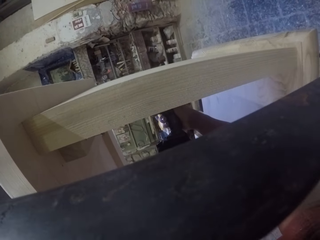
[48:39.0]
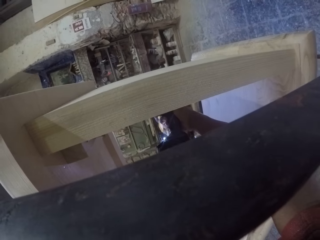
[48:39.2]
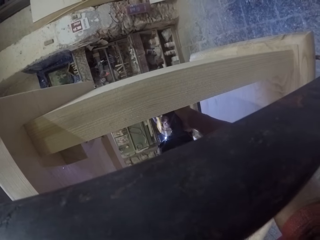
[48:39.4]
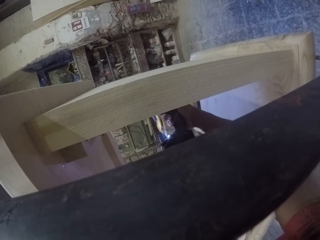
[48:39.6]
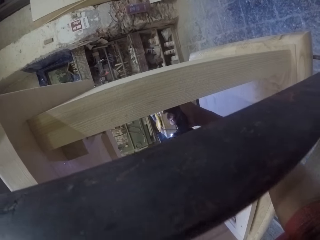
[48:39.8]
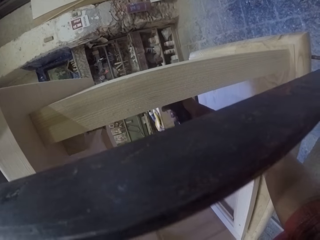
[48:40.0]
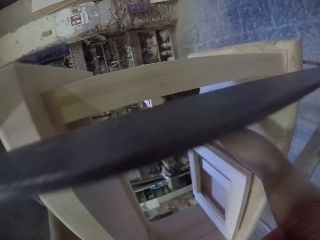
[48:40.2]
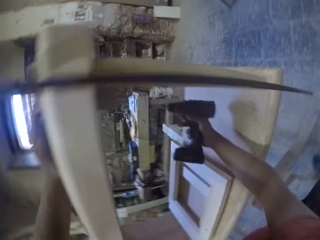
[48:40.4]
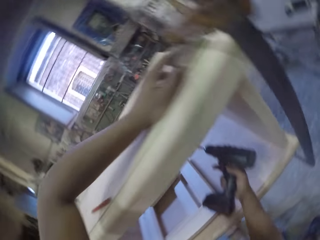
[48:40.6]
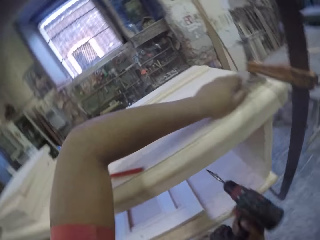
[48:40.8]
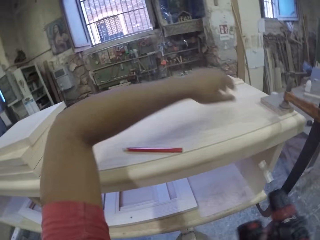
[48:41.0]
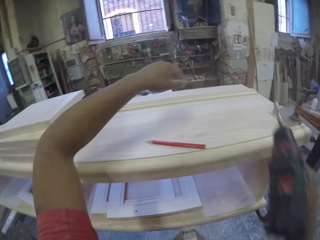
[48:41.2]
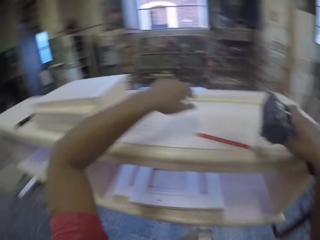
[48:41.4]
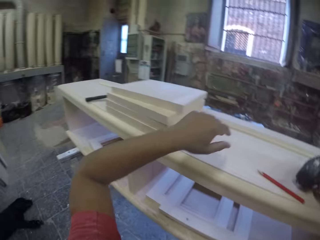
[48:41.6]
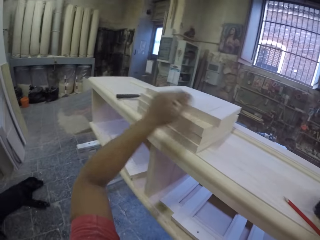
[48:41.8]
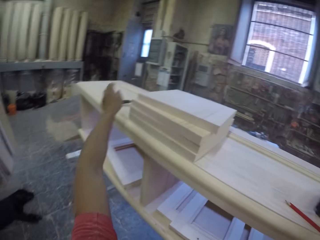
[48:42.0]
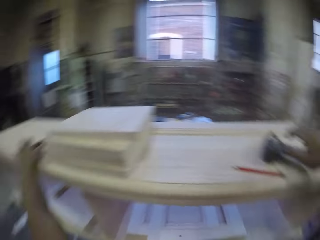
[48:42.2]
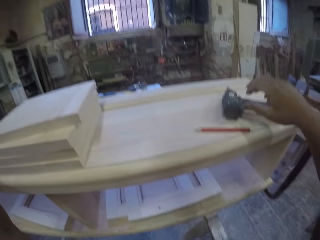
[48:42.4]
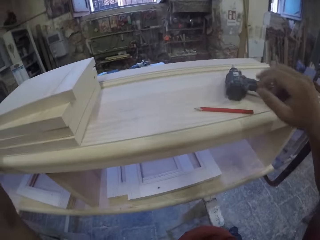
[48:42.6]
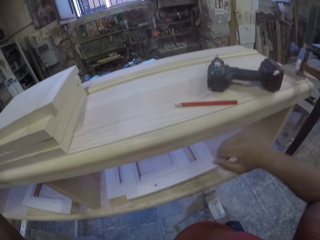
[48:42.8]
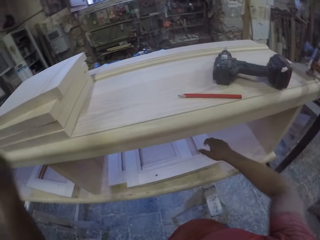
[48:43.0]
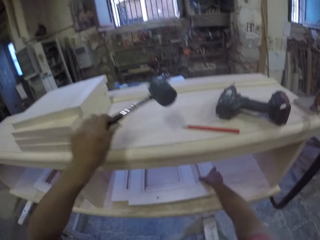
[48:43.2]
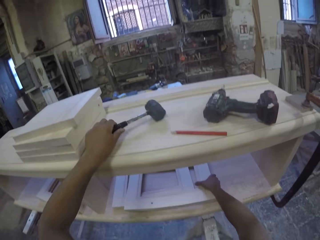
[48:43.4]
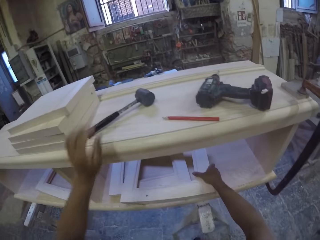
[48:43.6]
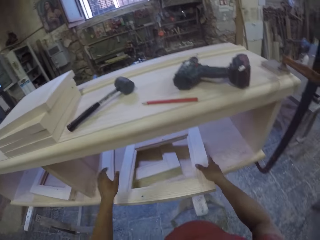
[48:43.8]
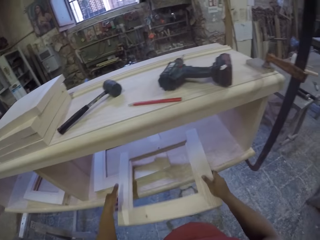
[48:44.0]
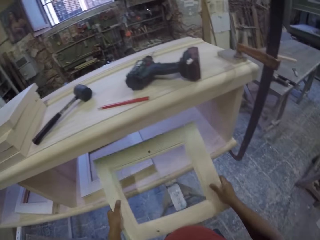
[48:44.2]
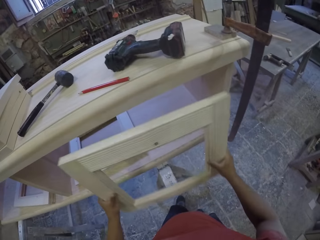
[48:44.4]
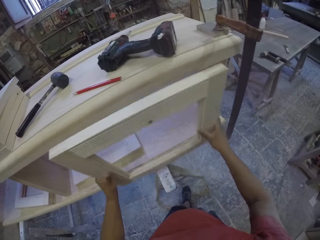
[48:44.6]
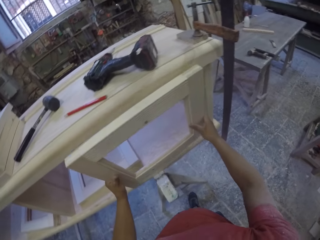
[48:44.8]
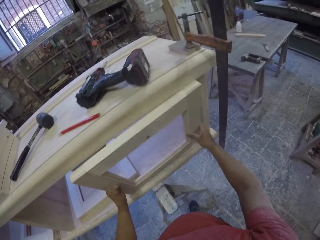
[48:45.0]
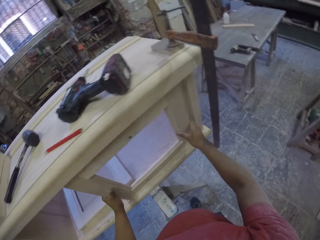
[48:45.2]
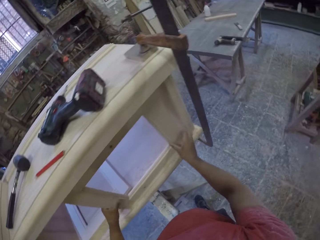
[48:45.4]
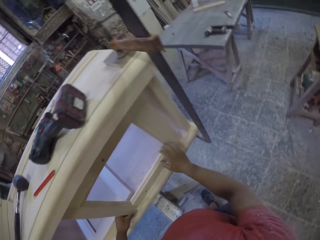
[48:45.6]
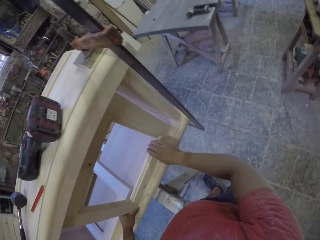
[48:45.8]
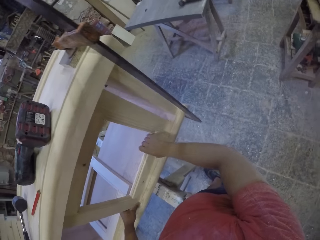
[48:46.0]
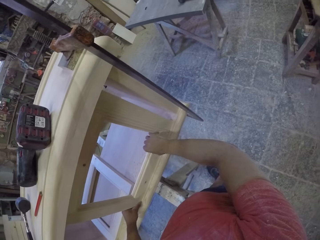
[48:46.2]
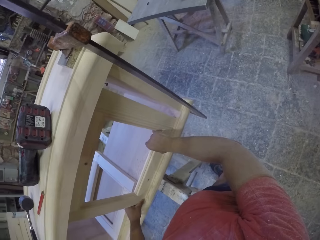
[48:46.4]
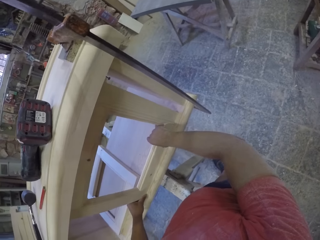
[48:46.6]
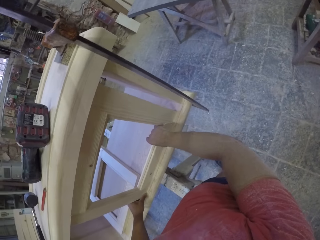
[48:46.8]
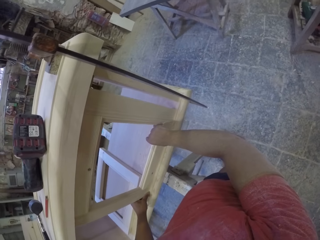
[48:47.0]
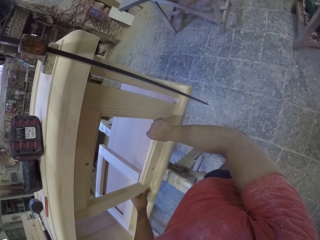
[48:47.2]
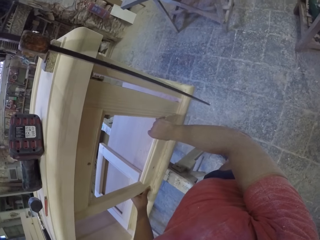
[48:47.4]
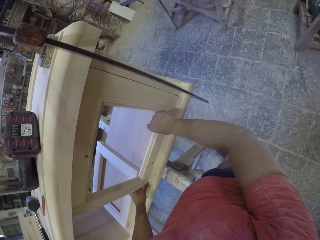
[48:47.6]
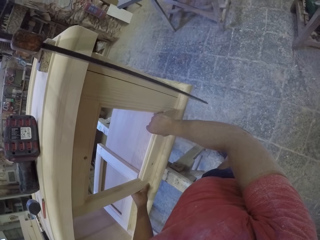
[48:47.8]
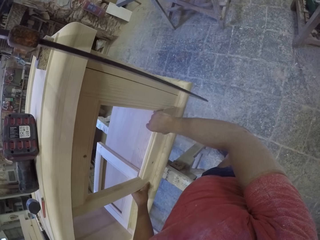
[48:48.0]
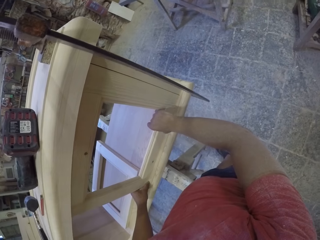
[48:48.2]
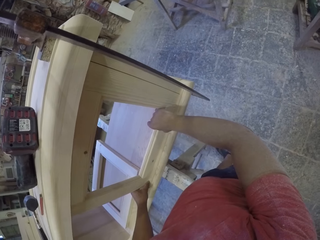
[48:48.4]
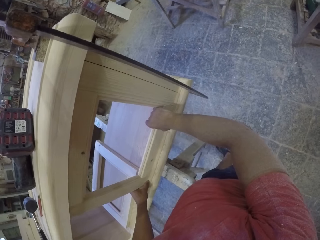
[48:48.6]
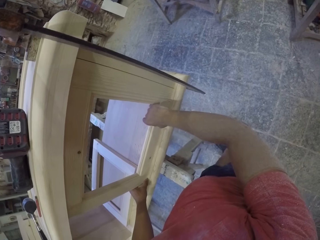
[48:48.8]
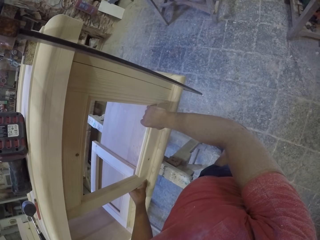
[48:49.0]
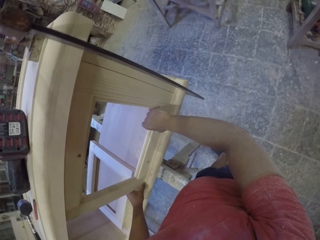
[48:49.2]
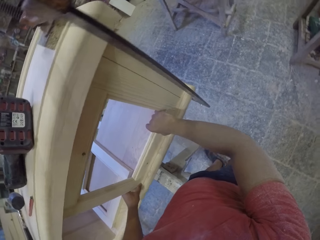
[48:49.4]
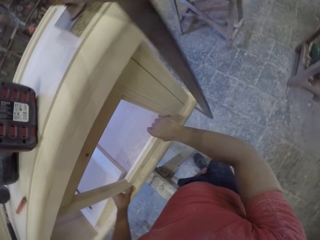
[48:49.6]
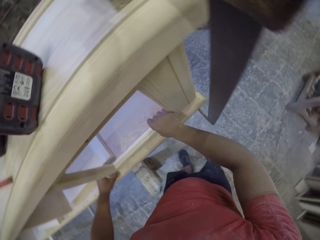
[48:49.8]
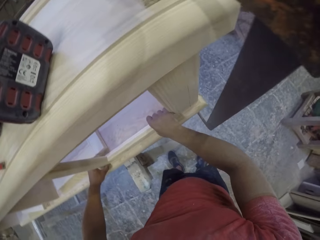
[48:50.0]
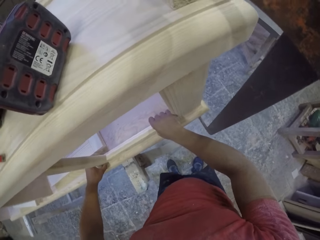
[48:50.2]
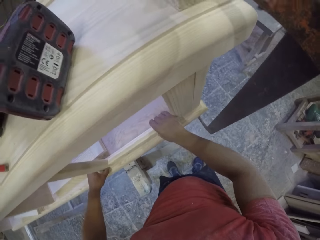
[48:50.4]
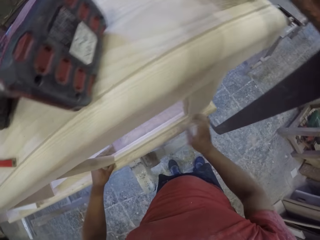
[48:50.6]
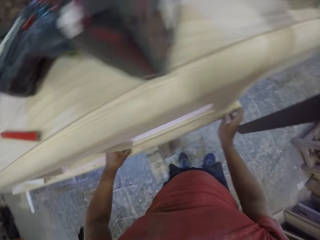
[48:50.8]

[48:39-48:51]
The camera wearer puts the drill on top of the furniture. They grab a hammer and drop the hammer on the drawer. They grab a piece of wood and fit the piece of wood on the furniture.

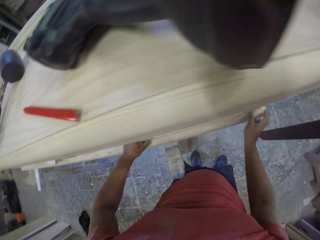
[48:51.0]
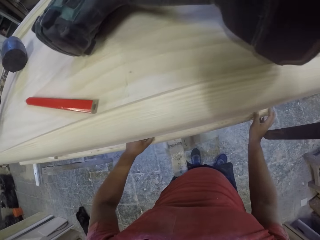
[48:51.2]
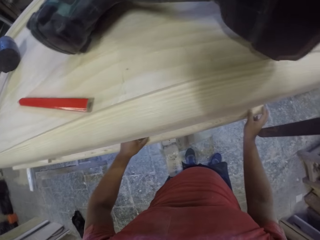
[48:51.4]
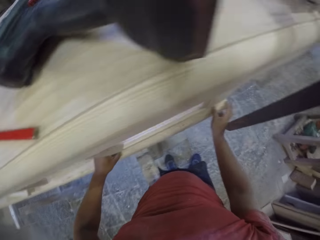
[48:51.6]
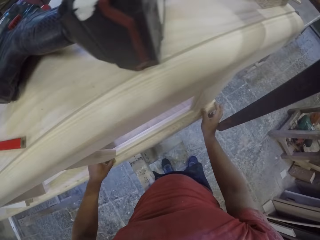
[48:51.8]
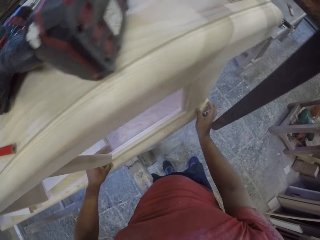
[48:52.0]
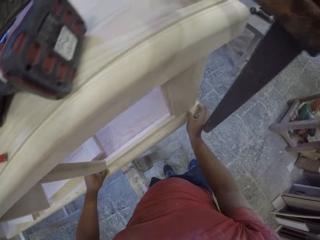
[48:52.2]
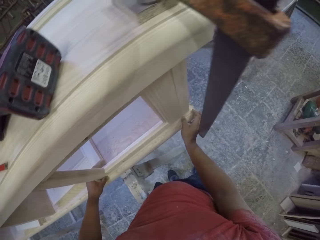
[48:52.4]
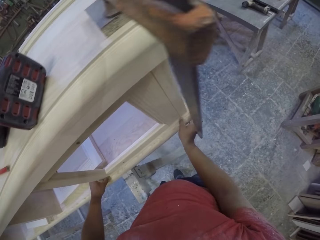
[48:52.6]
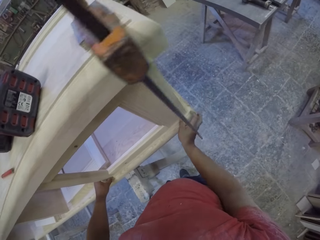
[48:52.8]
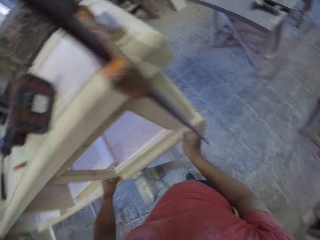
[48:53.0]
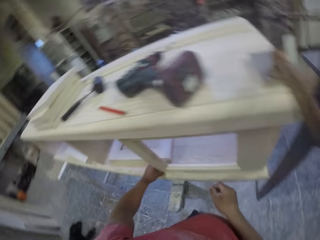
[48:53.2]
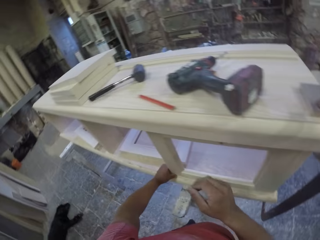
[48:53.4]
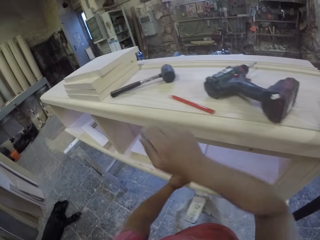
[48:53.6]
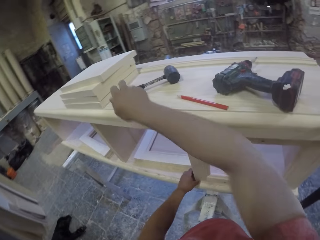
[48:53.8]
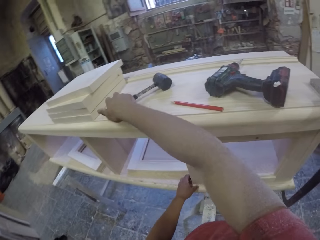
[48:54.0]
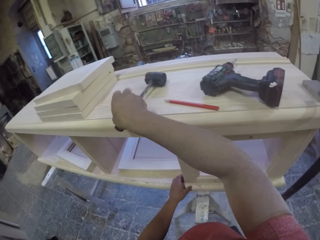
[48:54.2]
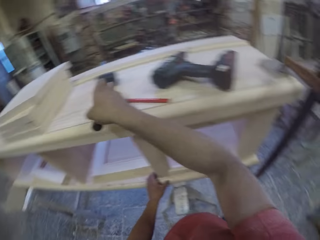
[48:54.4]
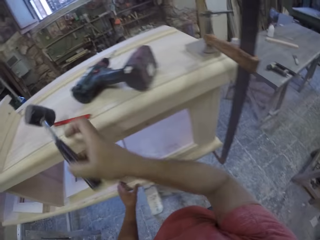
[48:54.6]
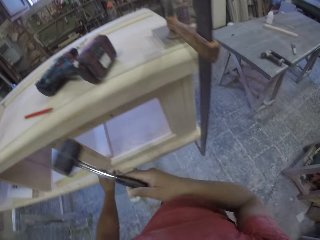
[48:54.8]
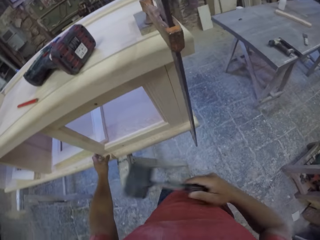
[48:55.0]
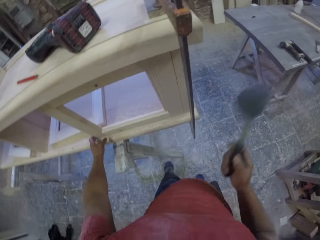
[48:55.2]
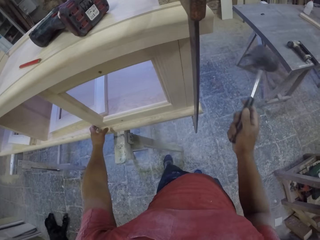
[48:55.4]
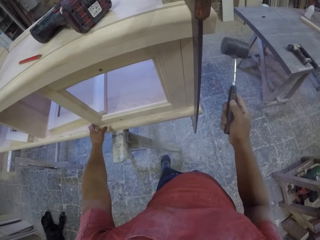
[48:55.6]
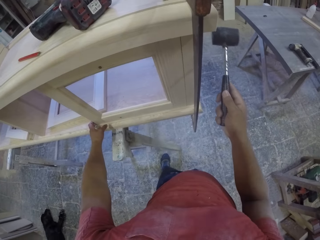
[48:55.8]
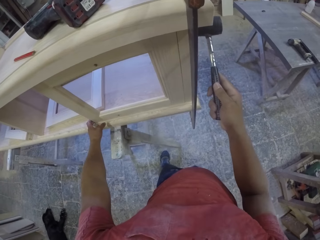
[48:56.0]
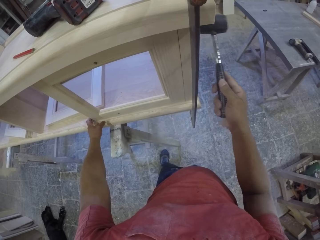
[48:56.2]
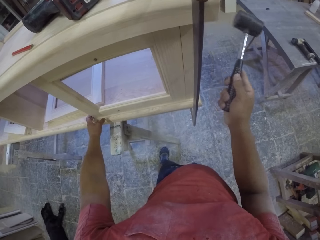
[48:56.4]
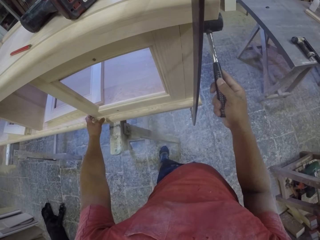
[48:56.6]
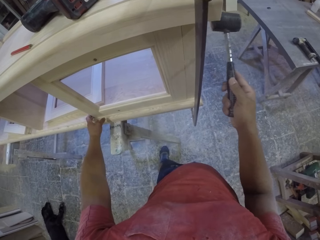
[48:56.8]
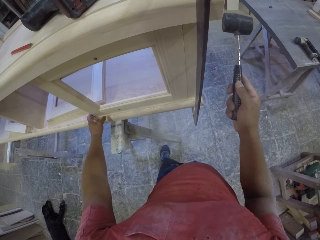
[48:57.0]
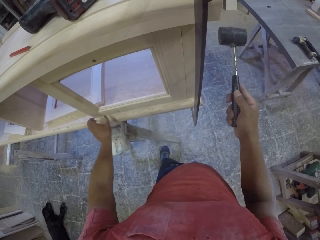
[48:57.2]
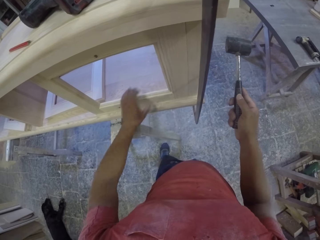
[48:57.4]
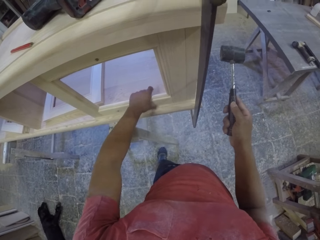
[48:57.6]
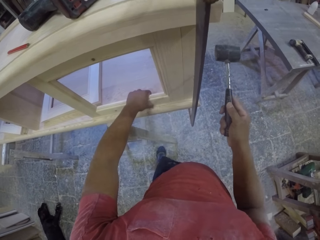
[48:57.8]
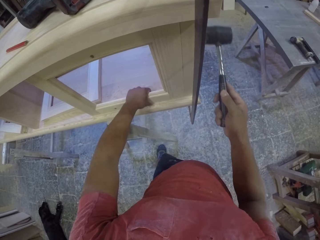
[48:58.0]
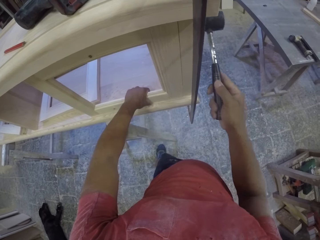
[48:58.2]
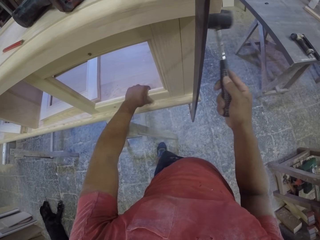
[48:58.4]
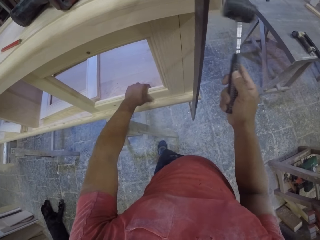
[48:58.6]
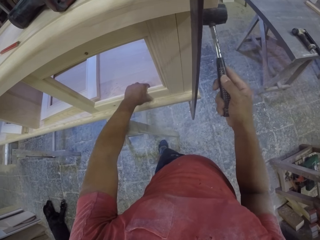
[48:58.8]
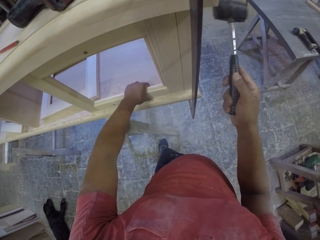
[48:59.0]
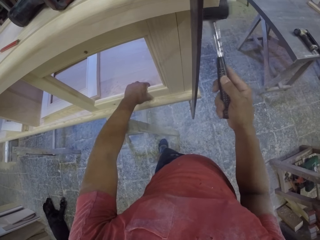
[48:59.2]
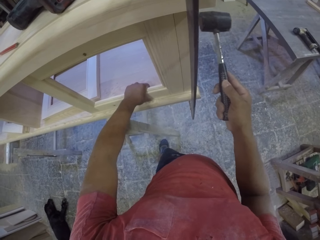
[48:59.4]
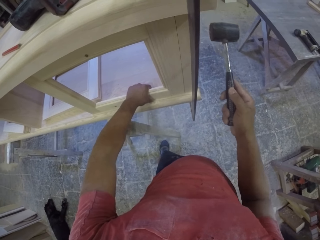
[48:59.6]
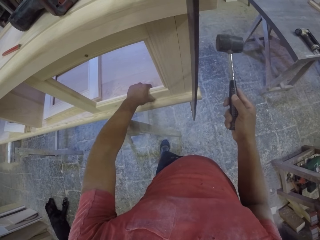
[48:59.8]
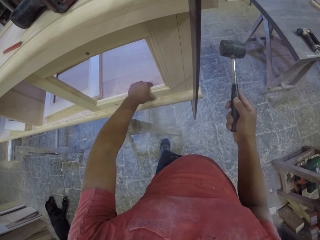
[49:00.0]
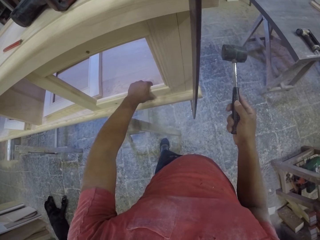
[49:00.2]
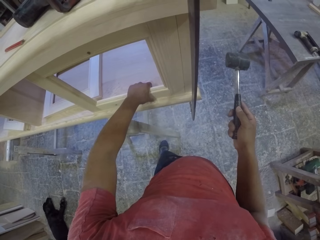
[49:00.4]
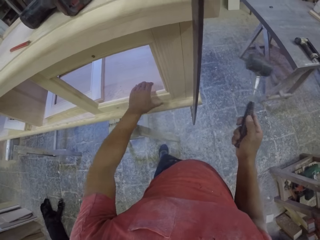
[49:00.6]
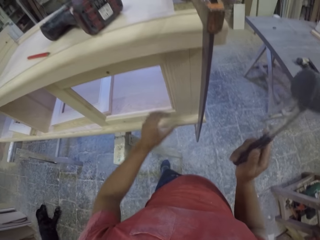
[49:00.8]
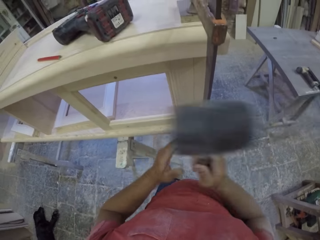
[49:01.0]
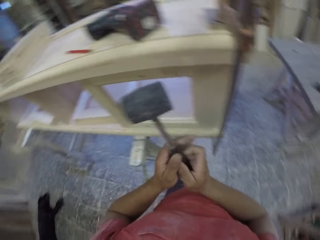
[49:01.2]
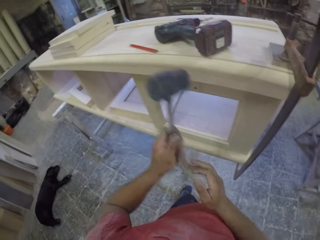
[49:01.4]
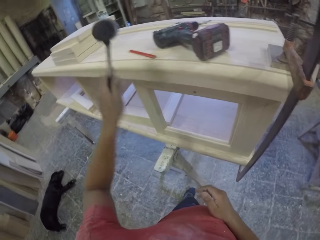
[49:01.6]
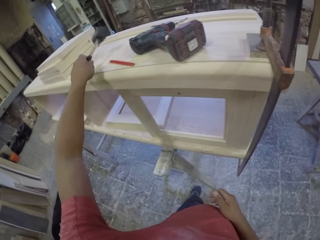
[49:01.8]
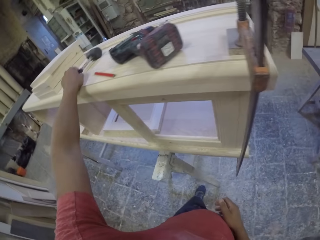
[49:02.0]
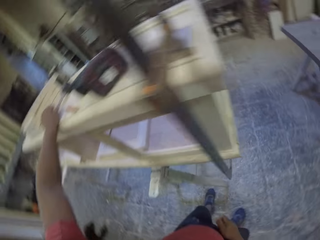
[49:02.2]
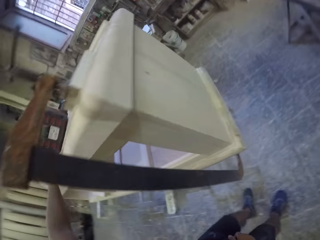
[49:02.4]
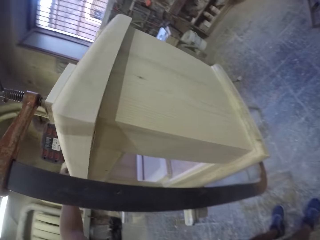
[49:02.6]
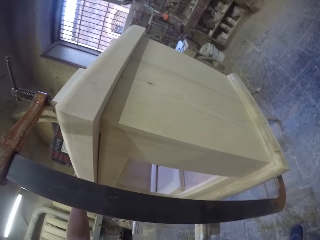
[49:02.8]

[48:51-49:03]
The camera wearer takes the hammer from the drawer. They hit the furniture with the hammer and put the hammer on the furniture.
